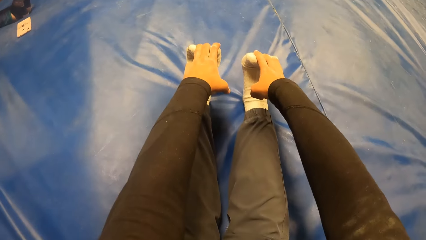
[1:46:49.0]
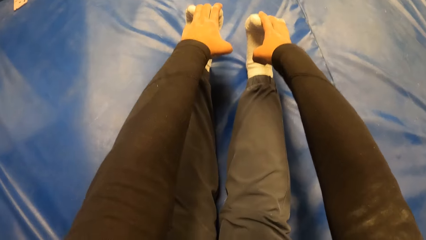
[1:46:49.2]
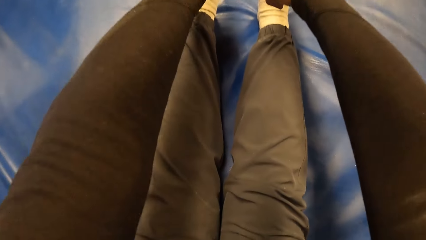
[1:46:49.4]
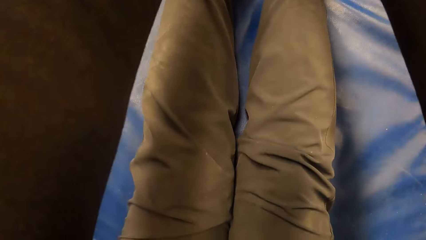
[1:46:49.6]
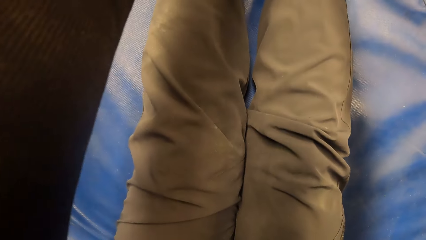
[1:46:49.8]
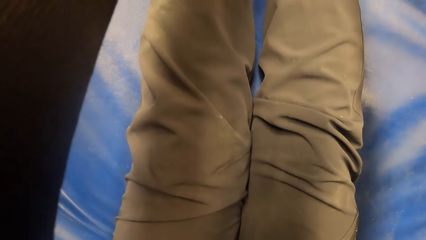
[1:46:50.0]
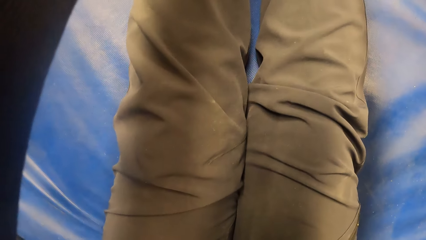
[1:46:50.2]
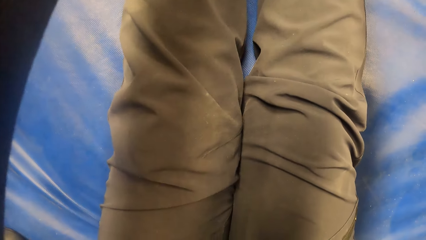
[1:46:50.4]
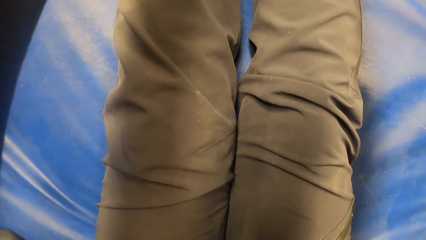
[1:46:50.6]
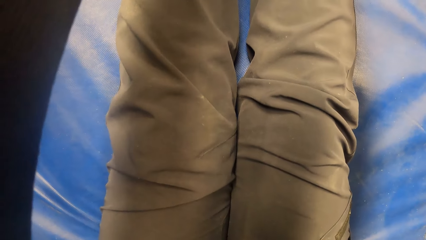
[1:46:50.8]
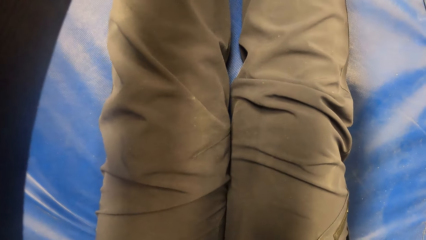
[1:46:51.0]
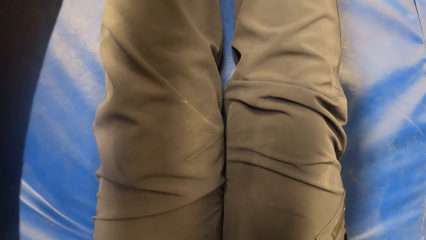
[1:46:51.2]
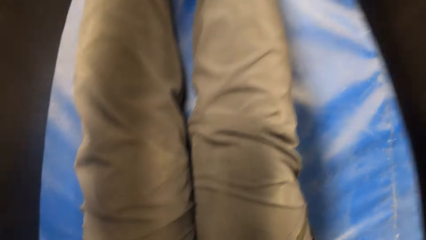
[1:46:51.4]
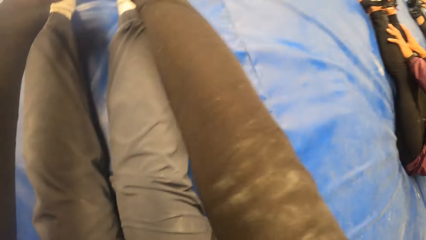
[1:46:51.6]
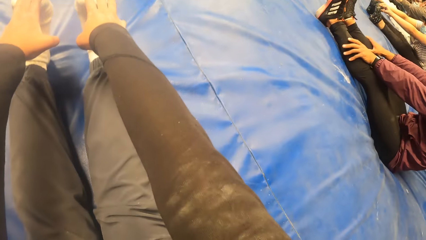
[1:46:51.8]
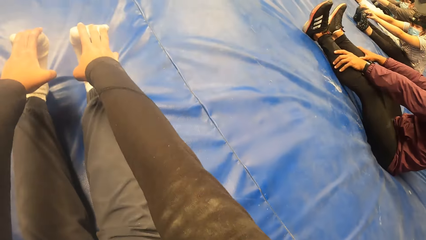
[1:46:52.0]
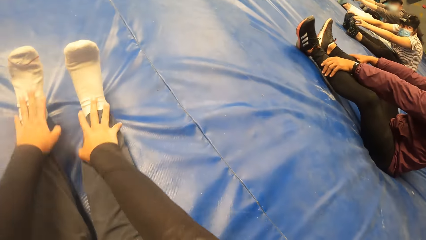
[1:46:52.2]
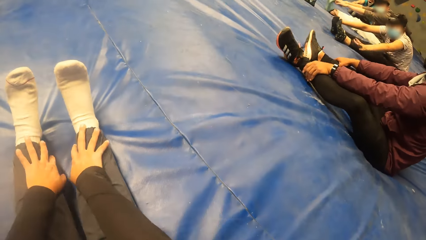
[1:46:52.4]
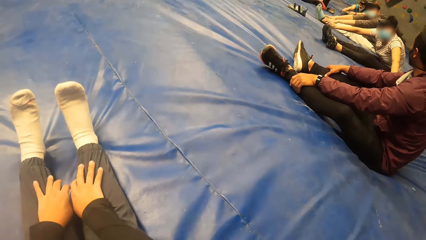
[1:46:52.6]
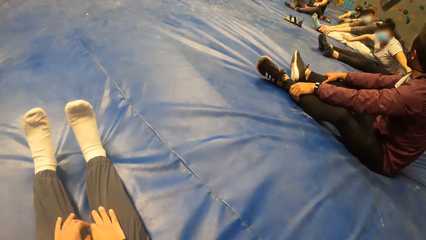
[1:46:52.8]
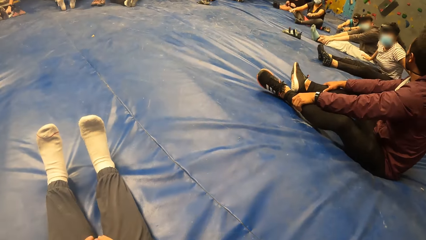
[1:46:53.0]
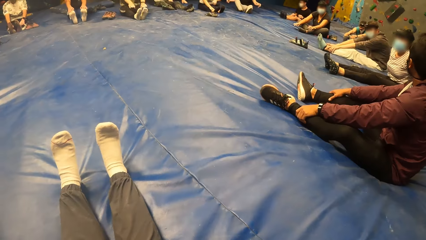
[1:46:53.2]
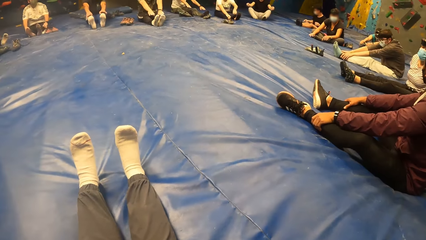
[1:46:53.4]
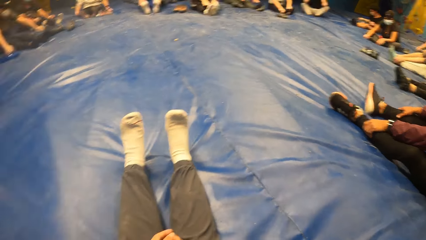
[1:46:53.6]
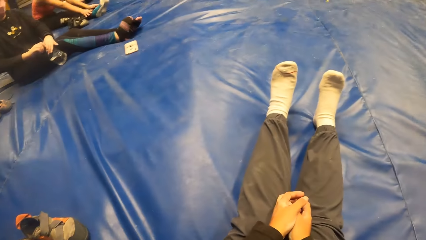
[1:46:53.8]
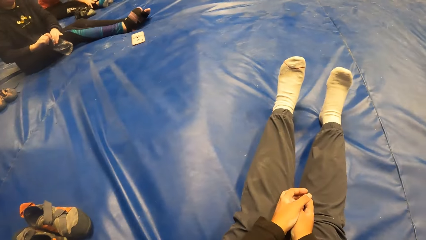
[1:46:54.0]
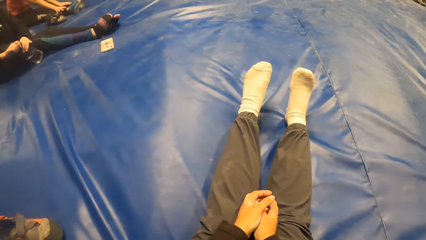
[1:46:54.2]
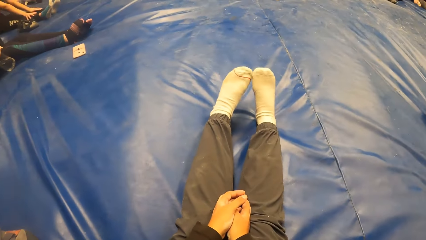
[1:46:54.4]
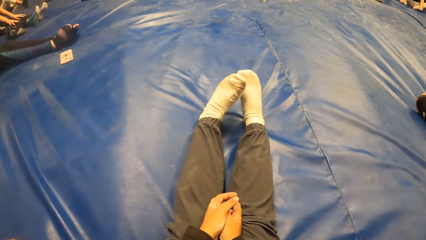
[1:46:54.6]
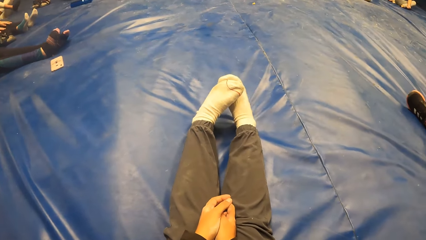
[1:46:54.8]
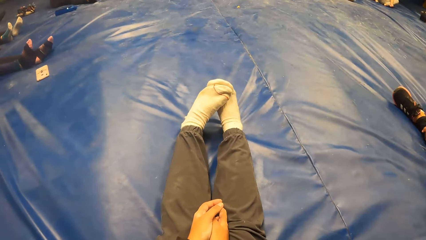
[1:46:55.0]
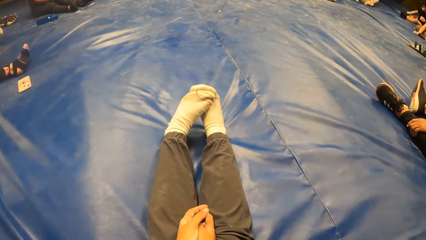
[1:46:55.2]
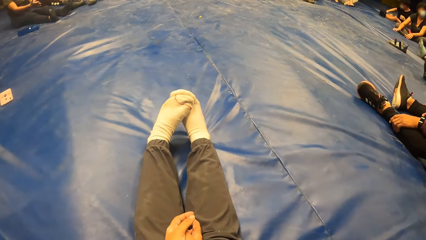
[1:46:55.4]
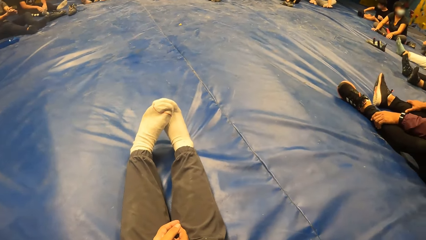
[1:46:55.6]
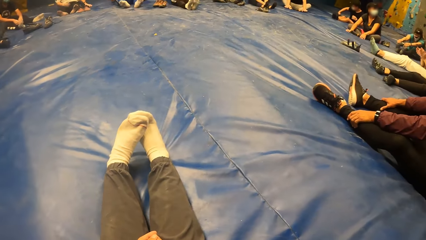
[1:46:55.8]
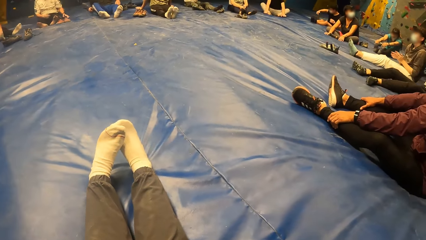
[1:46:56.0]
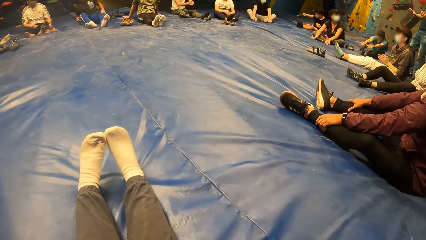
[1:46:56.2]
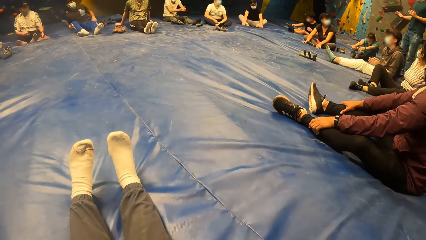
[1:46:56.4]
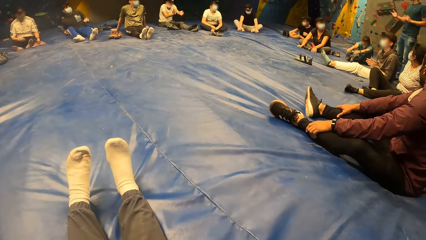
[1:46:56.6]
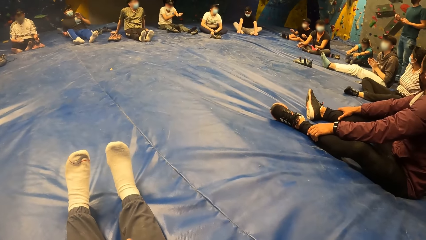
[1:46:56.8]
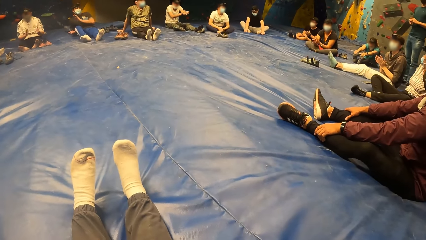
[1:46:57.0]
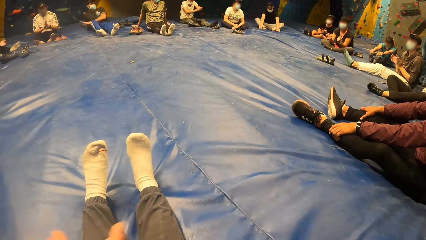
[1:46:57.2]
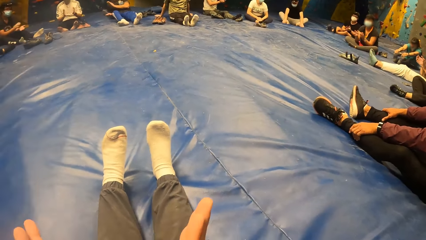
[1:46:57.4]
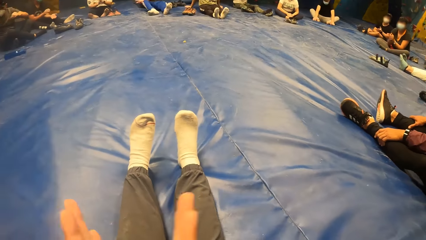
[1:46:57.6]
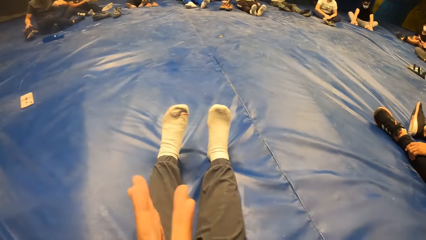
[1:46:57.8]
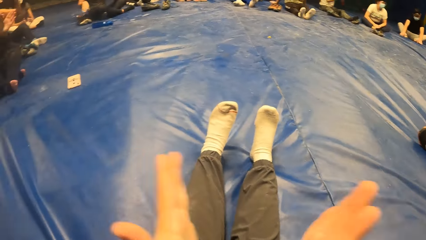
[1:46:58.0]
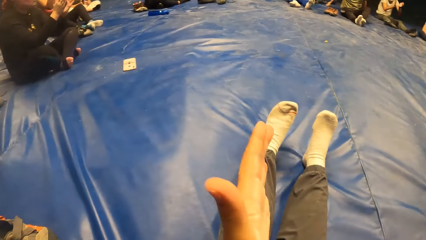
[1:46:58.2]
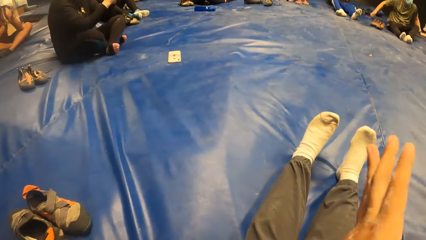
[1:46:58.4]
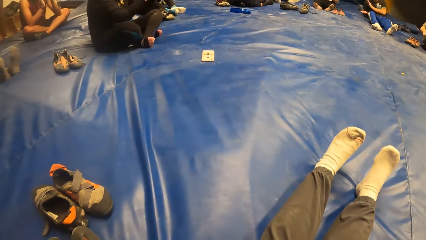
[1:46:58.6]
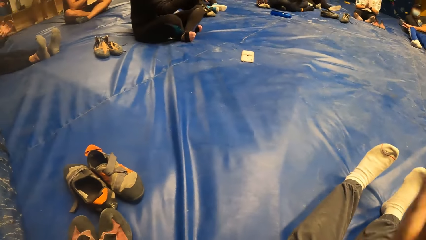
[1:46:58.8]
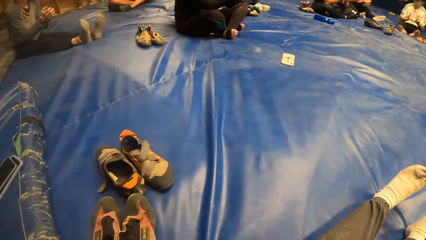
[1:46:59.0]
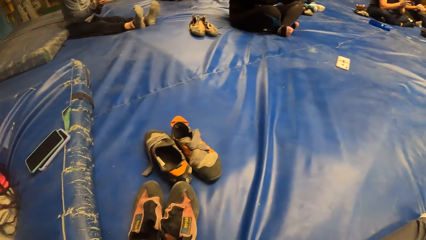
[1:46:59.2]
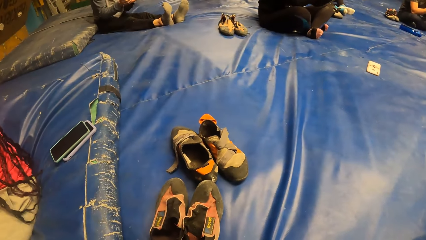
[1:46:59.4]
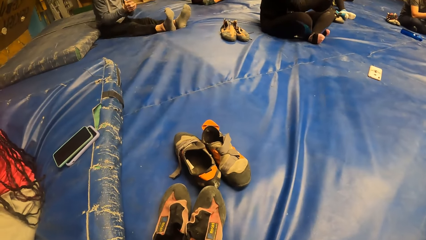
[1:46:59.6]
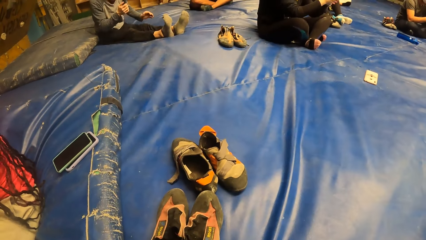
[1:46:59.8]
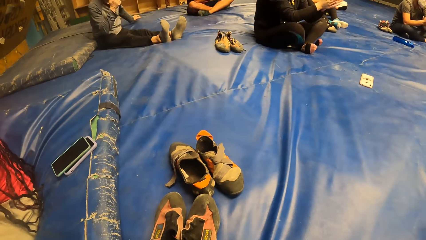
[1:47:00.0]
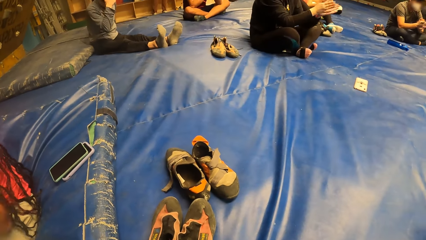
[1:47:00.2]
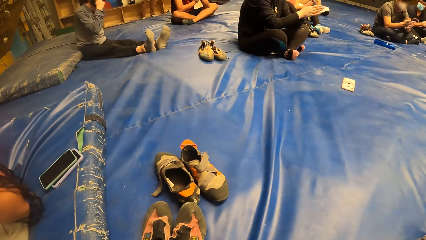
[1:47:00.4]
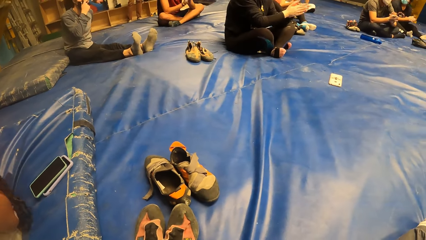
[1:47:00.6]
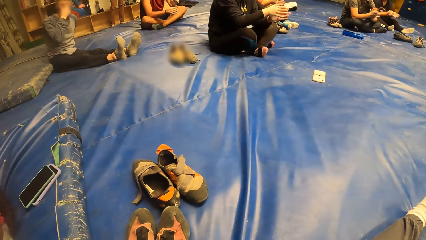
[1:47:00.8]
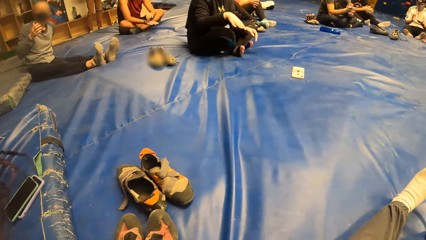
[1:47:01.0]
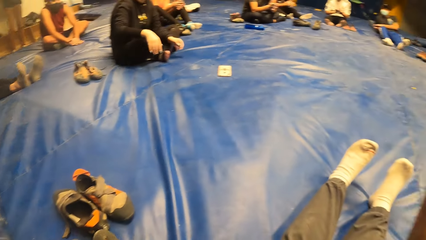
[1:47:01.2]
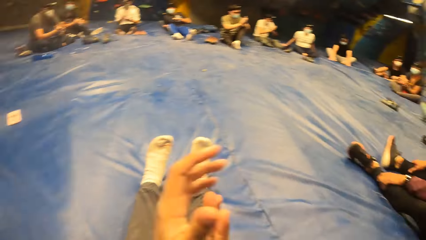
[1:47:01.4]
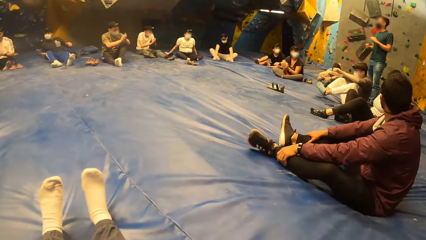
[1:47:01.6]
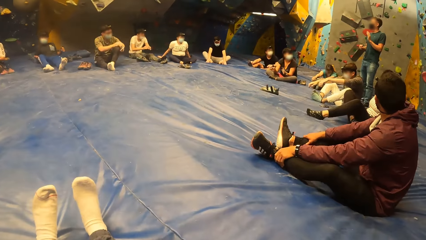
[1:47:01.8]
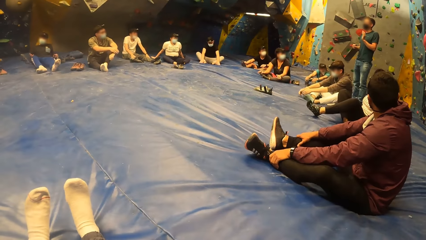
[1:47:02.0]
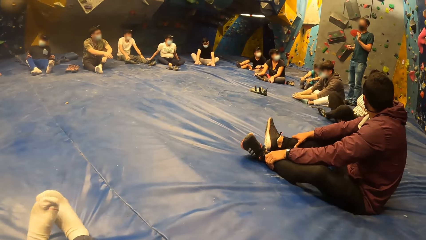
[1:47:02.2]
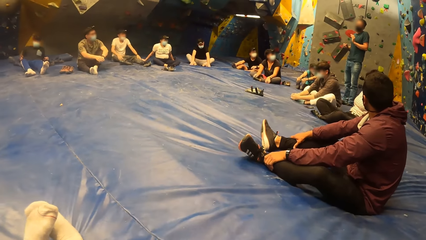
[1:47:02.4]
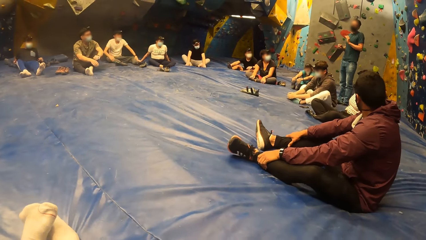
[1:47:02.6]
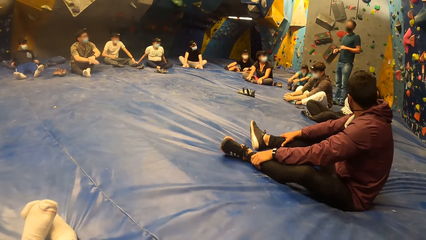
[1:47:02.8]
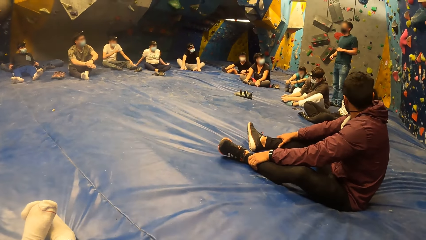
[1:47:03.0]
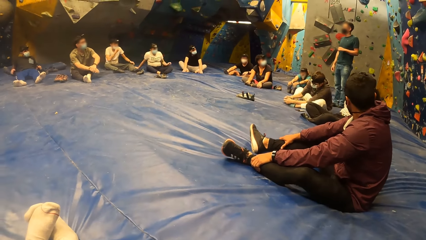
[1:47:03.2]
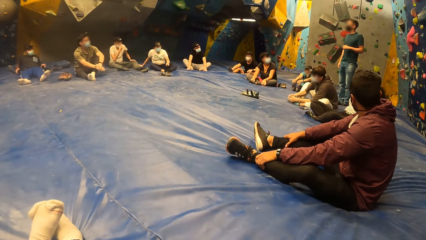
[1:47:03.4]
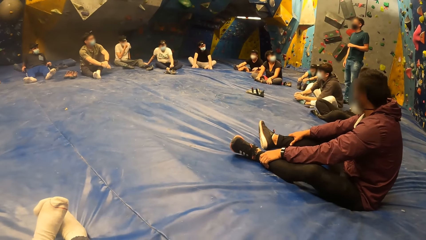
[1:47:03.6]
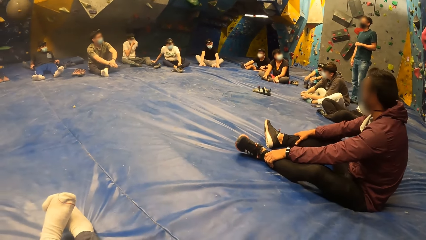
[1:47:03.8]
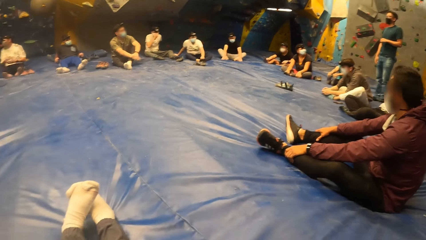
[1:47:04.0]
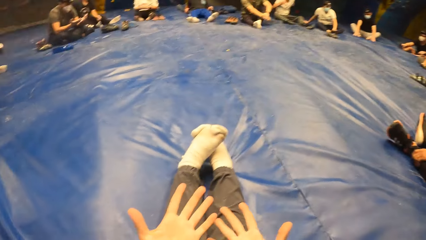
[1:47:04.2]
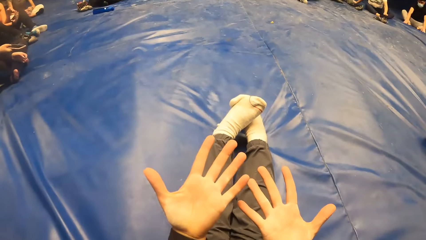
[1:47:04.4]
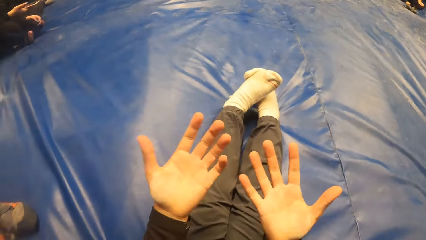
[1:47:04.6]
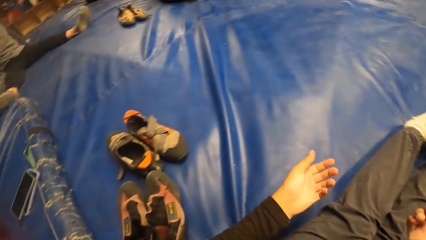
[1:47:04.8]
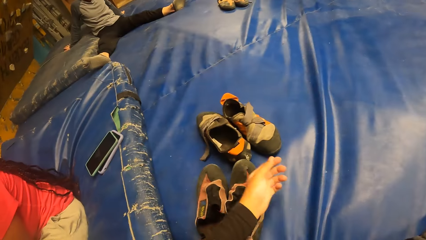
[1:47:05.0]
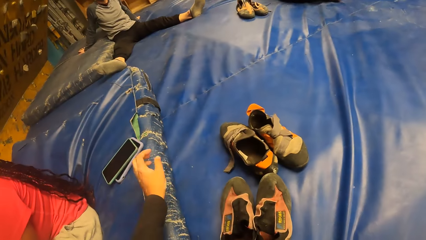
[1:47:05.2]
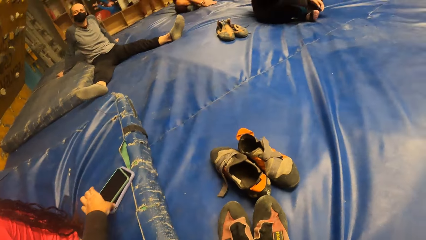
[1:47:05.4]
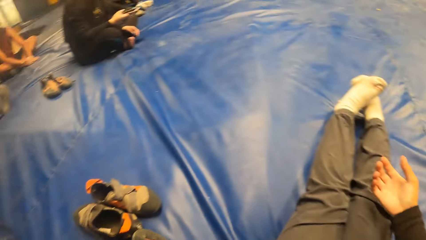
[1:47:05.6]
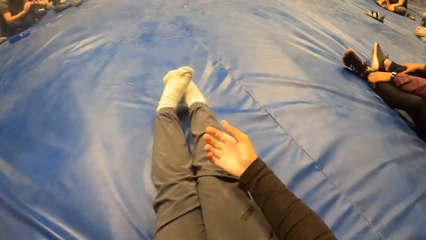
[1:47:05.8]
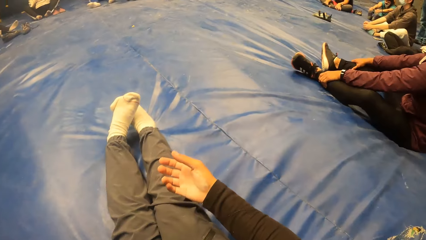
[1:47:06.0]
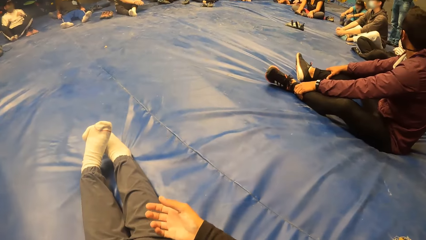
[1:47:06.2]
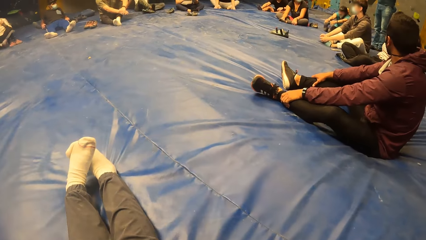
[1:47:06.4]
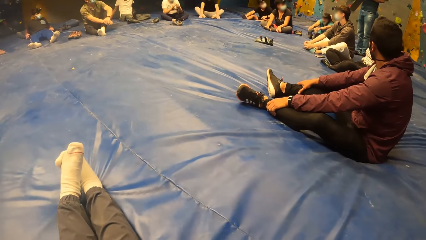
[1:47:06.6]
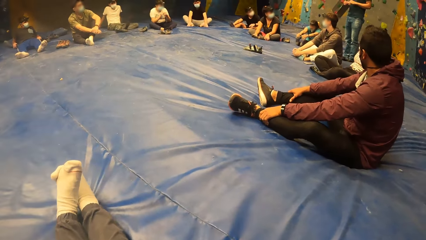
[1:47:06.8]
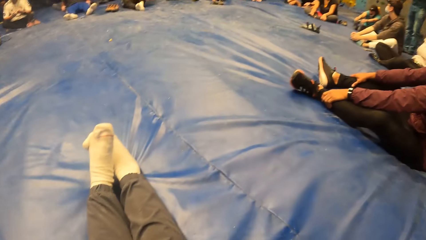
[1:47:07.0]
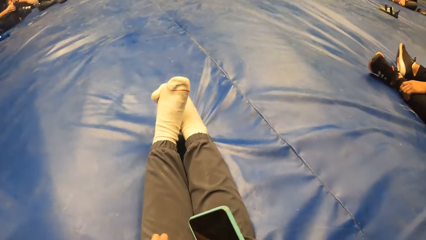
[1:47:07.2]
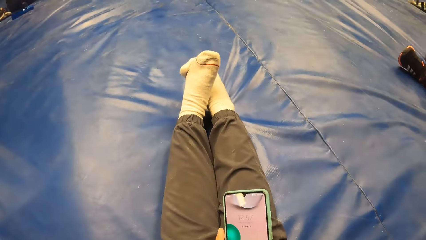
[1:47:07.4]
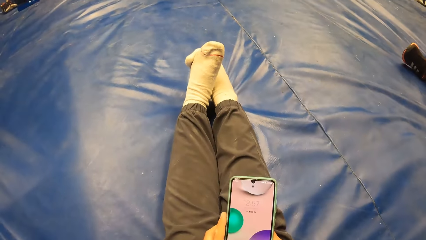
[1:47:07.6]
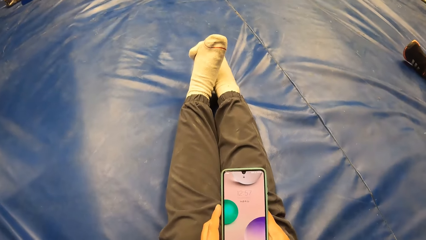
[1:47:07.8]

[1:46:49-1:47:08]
The camera wearer looks at the knees. She moves the hands. She looks around. She claps her hands. She looks around. She looks at the hands. She picks up a phone from the bouldering mat with her left hand.
